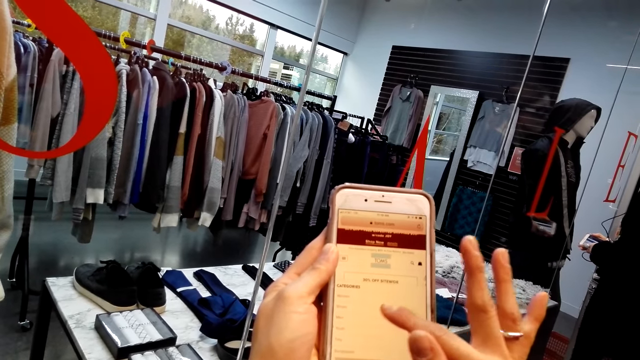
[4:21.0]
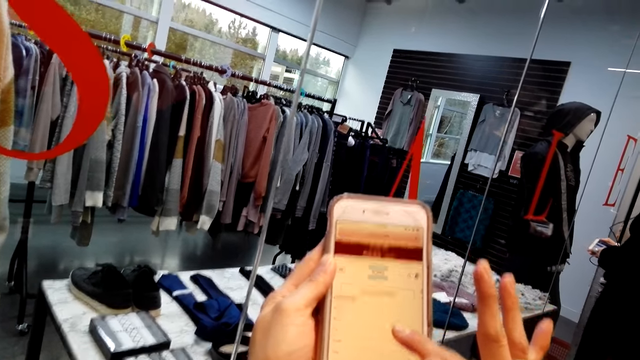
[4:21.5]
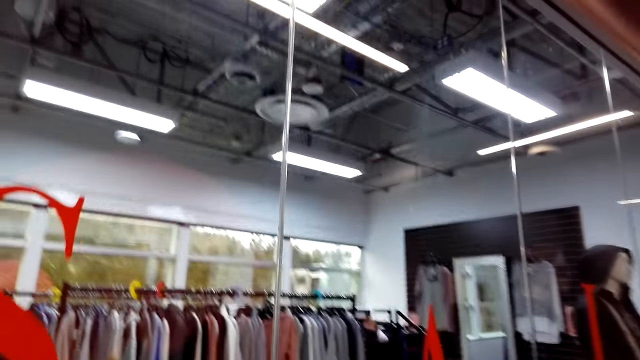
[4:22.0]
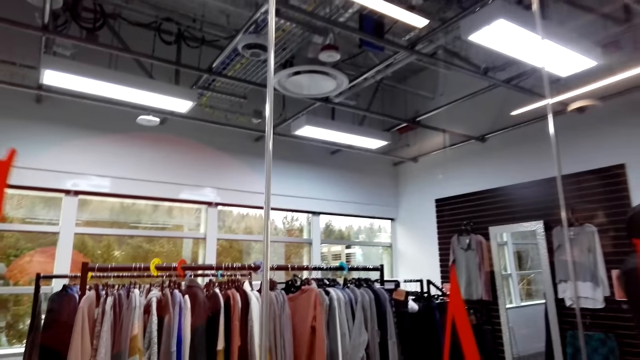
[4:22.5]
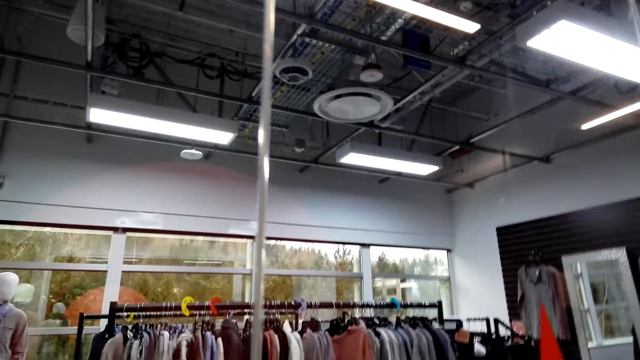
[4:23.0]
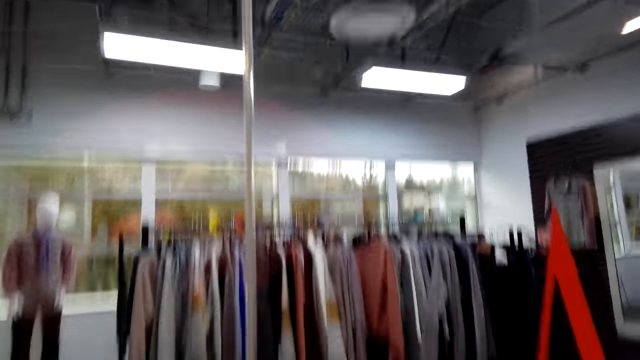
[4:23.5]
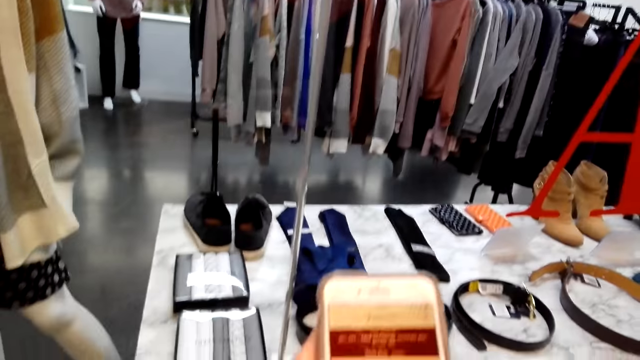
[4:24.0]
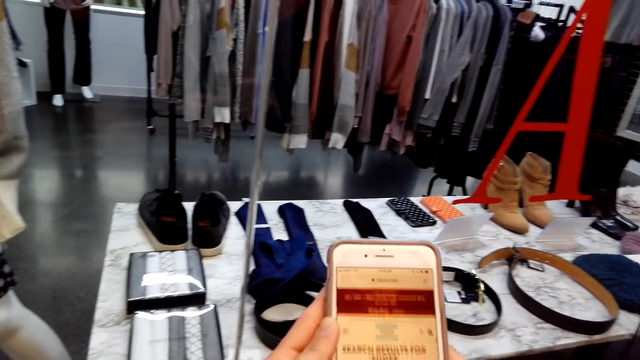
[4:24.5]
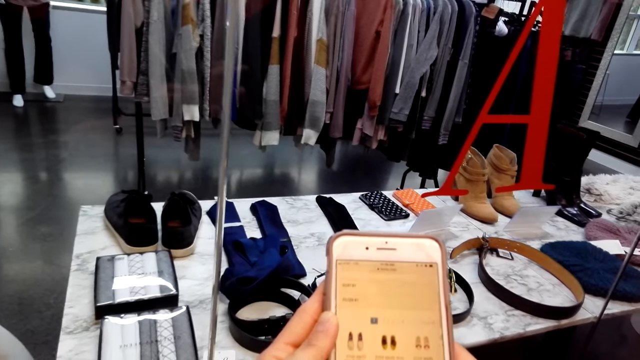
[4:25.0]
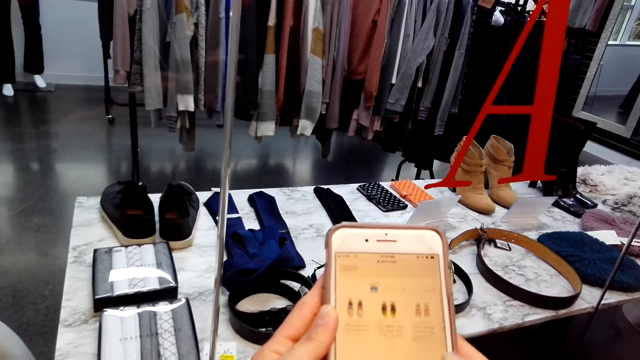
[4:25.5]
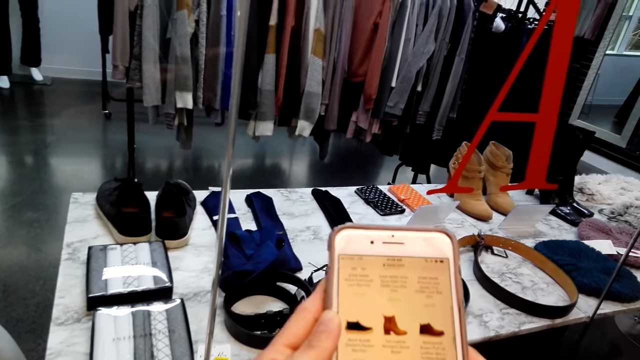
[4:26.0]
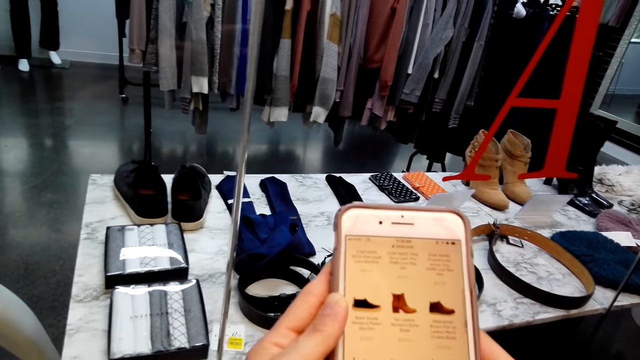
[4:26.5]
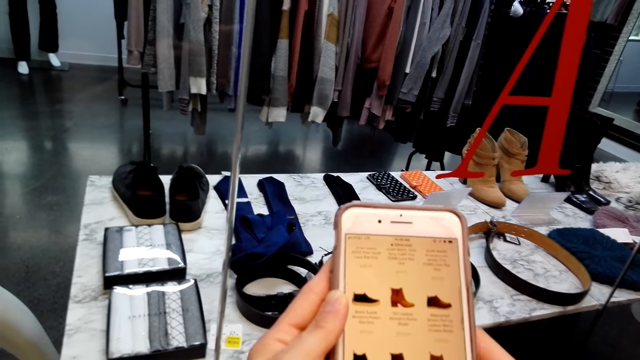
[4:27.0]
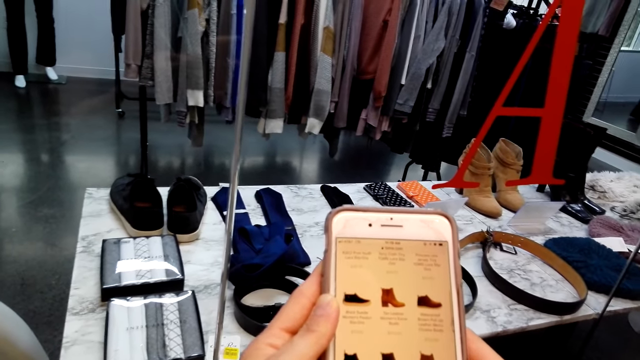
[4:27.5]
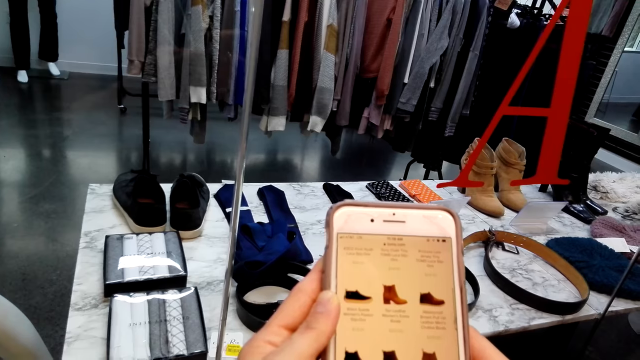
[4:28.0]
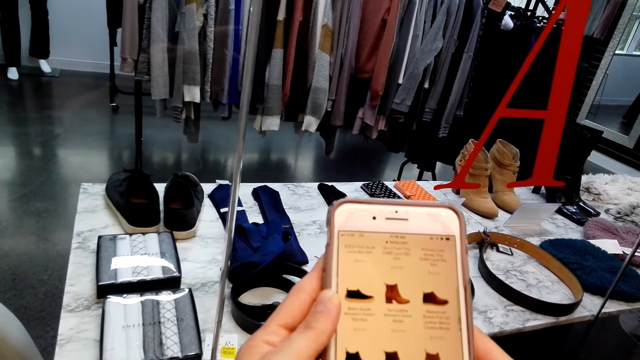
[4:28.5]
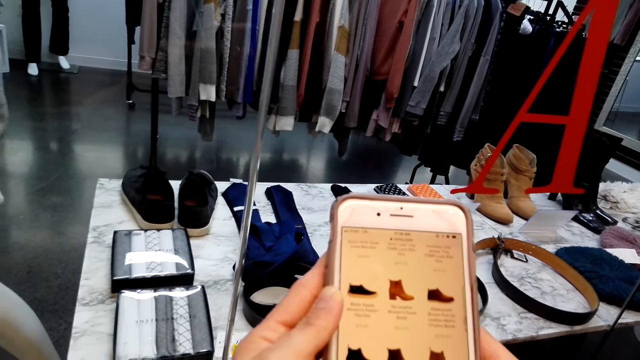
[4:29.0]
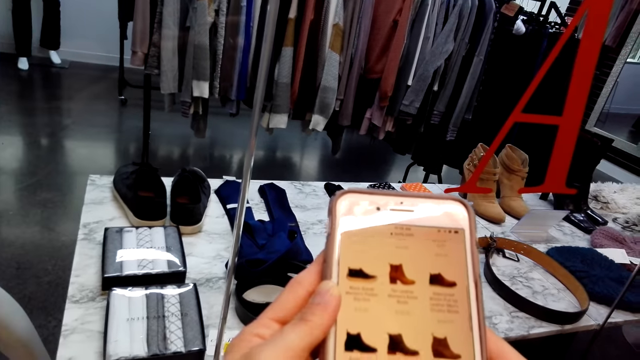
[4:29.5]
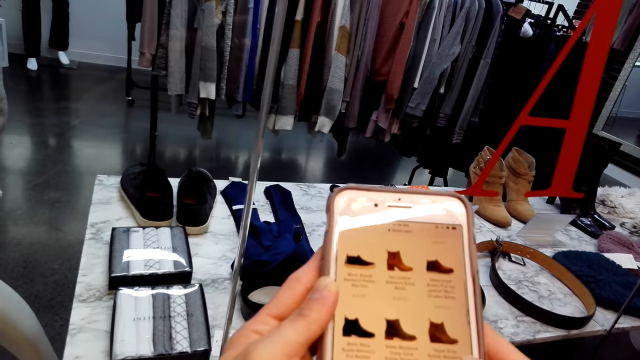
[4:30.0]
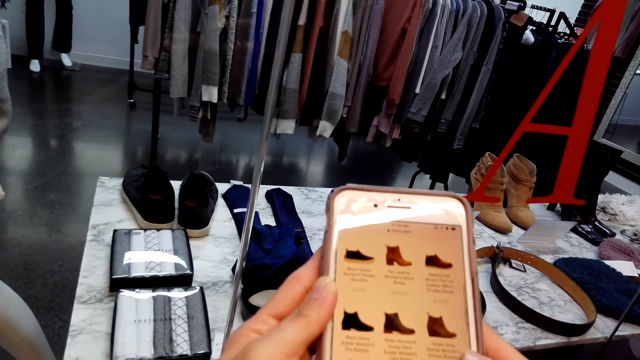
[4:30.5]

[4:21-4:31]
The camera wearer looks up. They look at a phone. A person scrolls the screen of the phone.

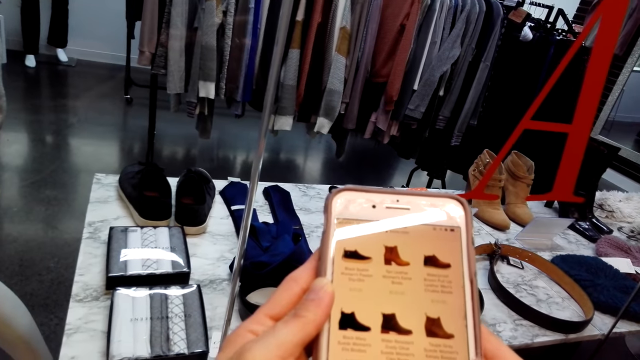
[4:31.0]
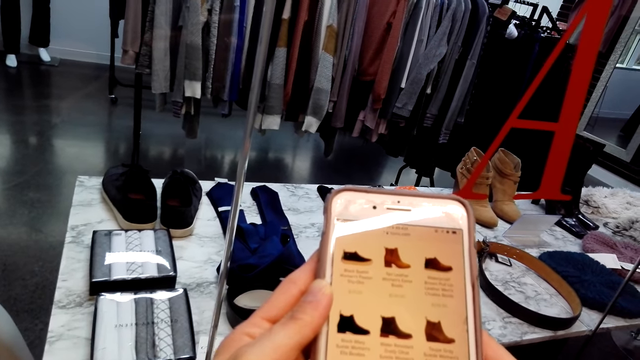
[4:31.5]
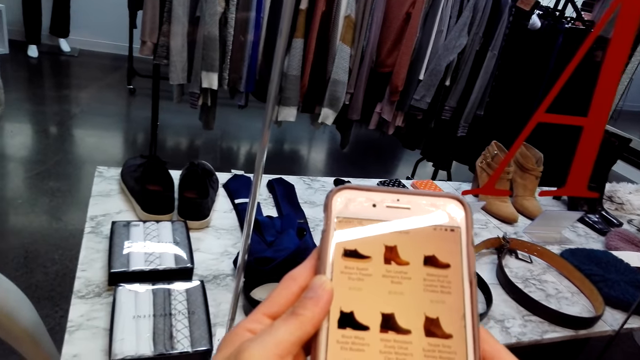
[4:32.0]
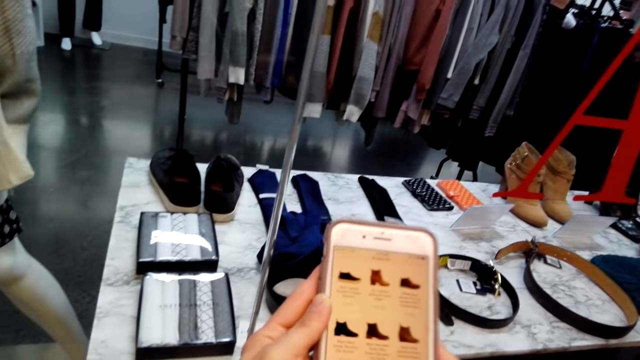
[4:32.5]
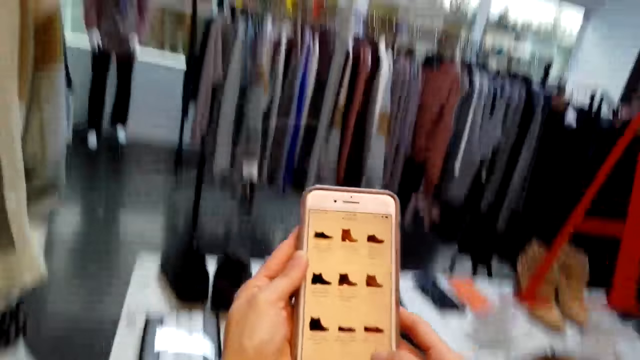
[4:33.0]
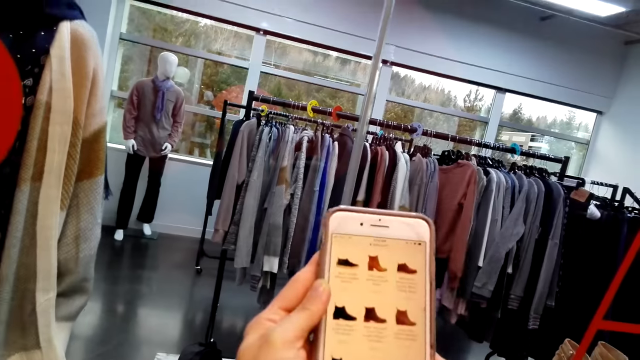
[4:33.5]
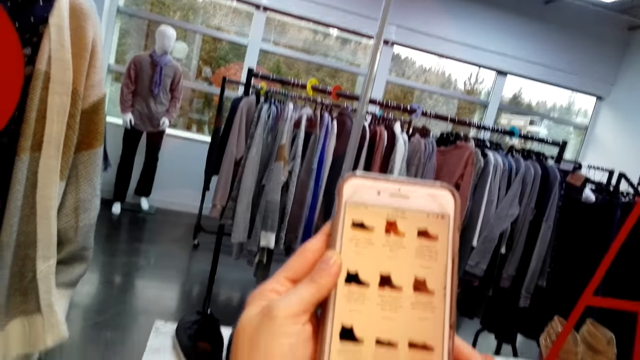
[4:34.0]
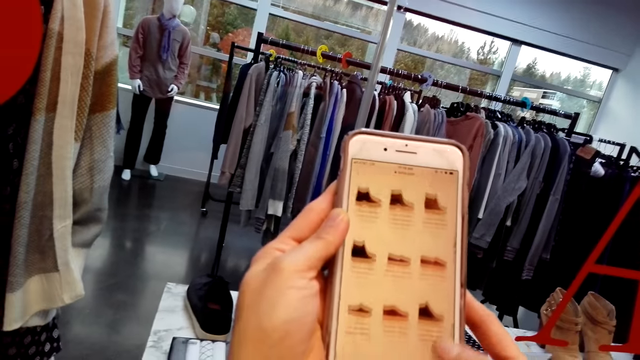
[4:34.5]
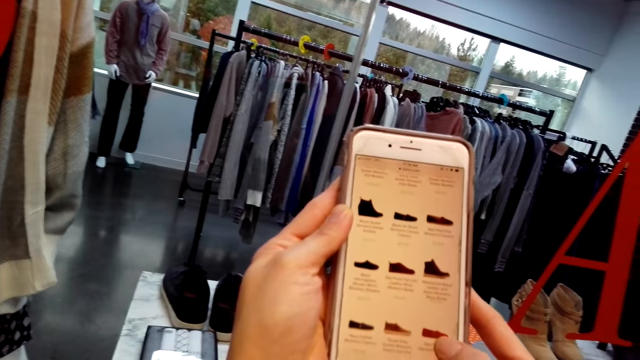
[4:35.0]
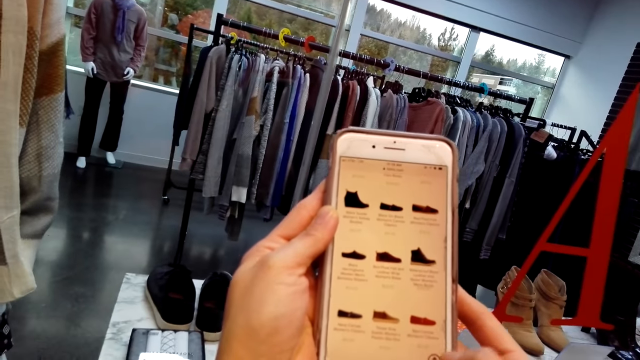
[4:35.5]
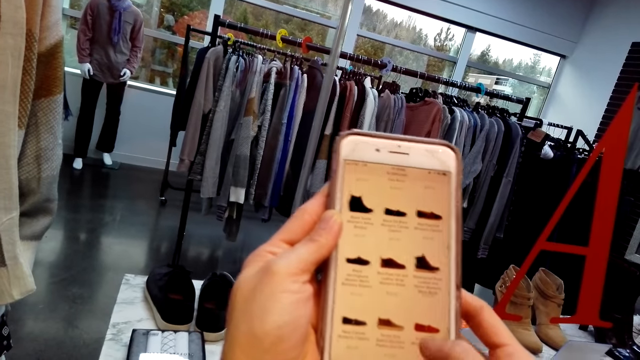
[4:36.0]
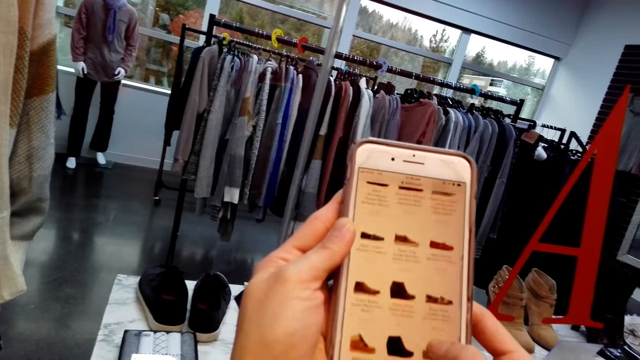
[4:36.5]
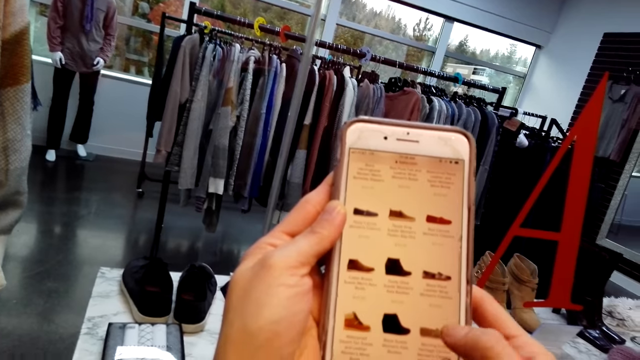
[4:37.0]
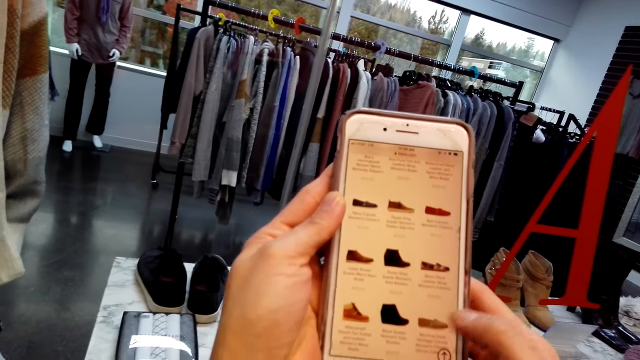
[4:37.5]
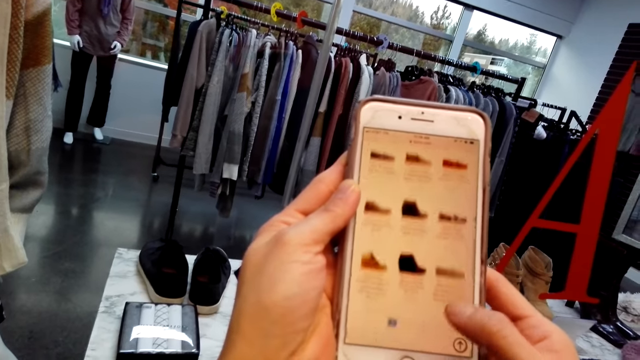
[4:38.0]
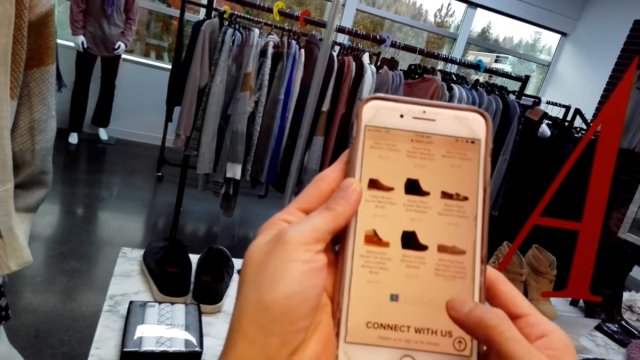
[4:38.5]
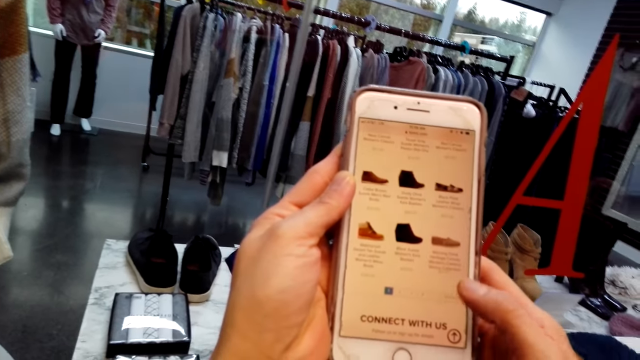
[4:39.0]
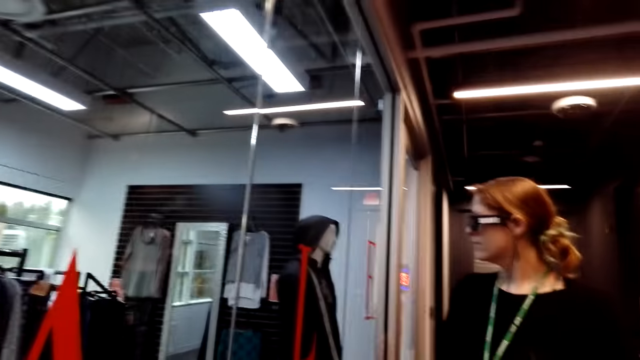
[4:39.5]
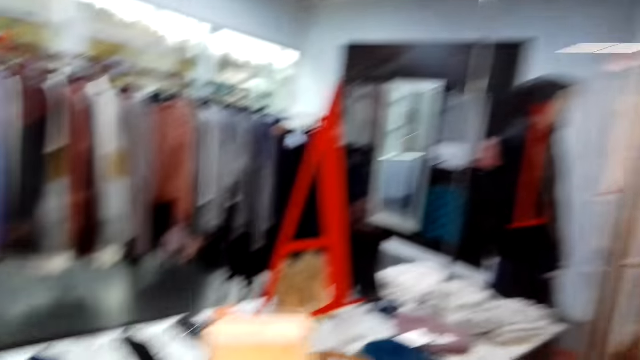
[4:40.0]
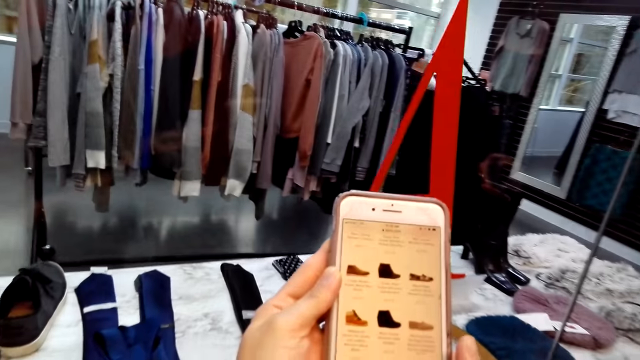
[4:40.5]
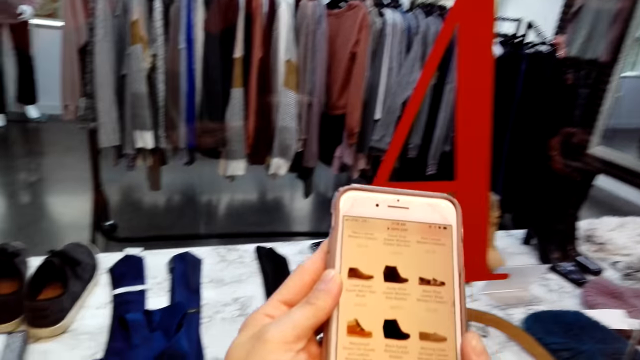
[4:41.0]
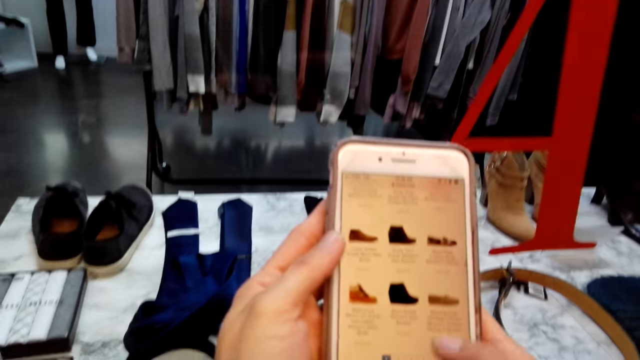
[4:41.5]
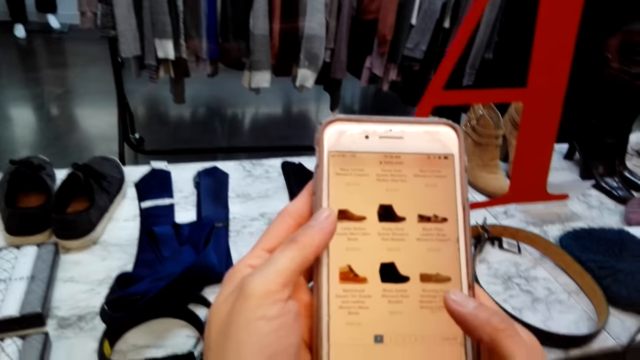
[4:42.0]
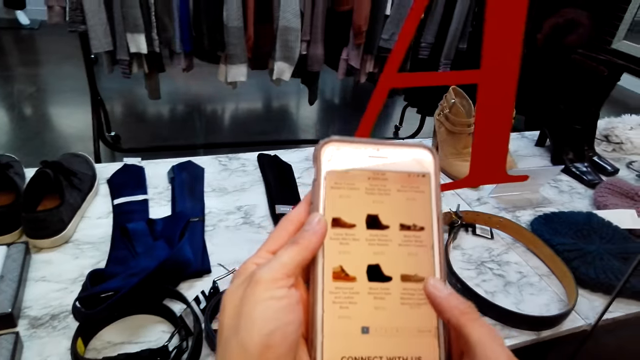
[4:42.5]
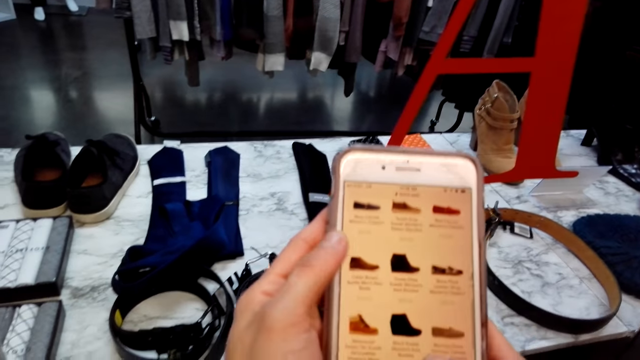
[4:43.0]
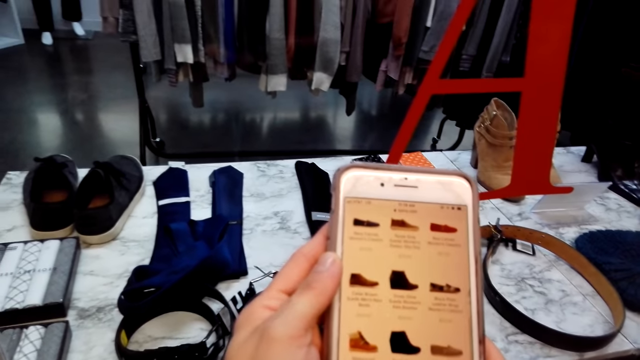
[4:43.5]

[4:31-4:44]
The camera wearer lifts a phone. They speak. They move their head right. They look at a woman. They look at the phone. They laugh.
